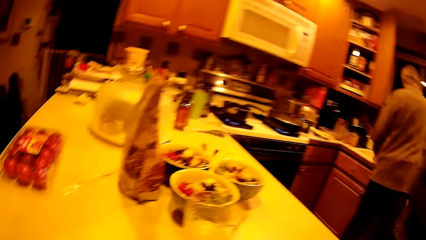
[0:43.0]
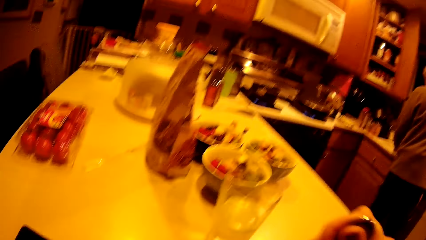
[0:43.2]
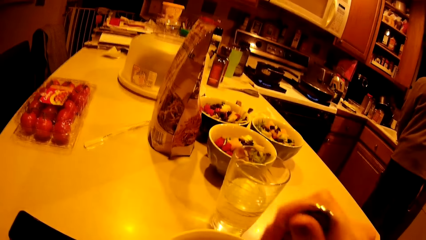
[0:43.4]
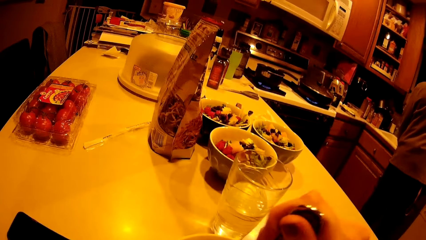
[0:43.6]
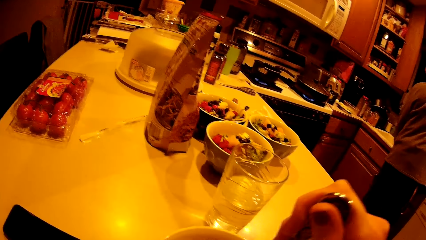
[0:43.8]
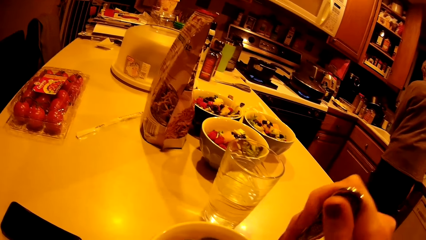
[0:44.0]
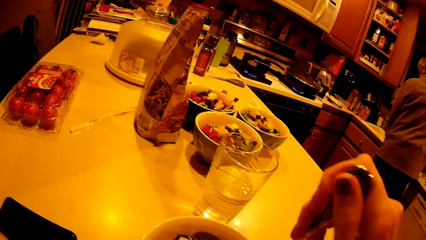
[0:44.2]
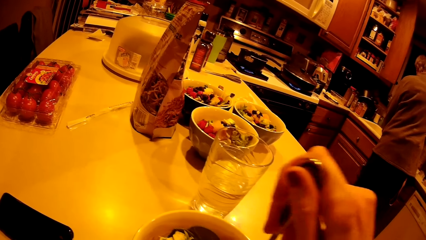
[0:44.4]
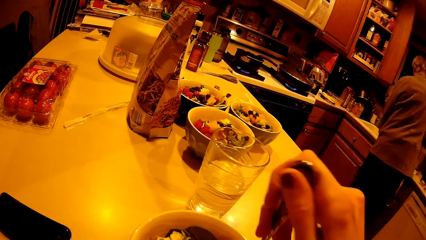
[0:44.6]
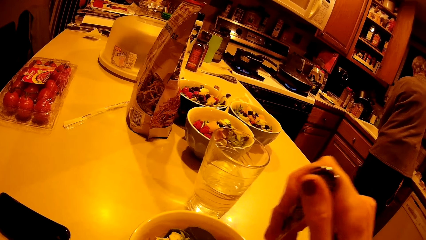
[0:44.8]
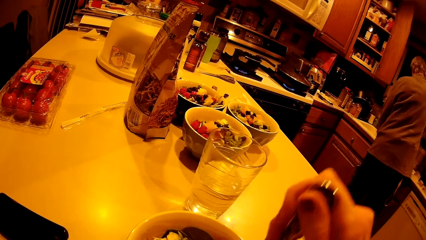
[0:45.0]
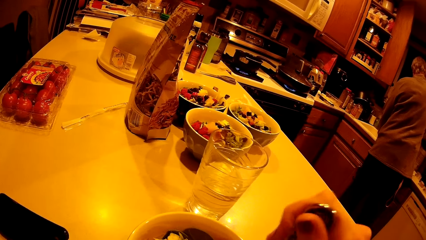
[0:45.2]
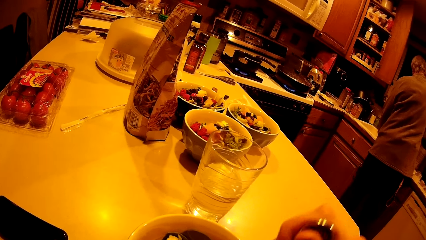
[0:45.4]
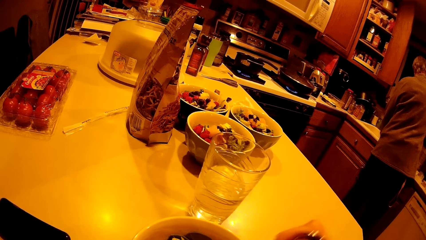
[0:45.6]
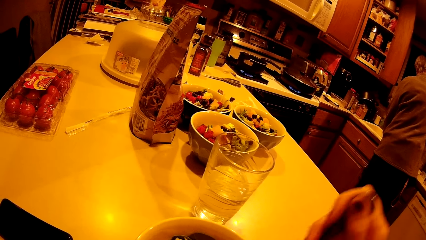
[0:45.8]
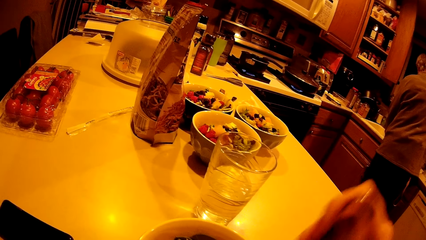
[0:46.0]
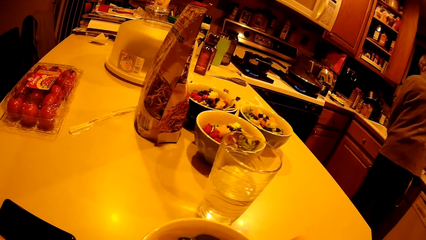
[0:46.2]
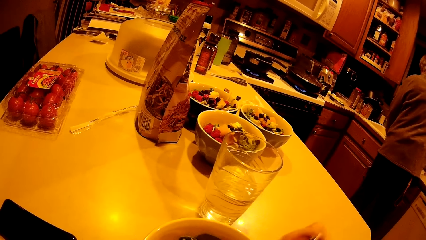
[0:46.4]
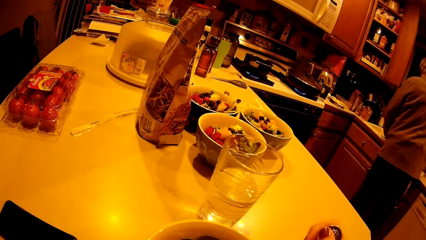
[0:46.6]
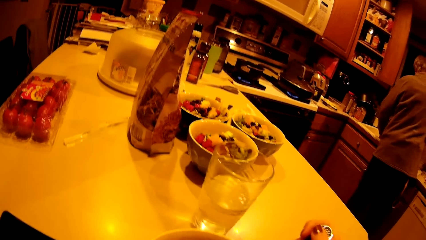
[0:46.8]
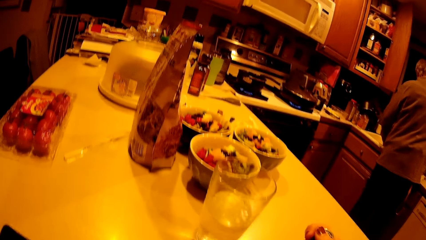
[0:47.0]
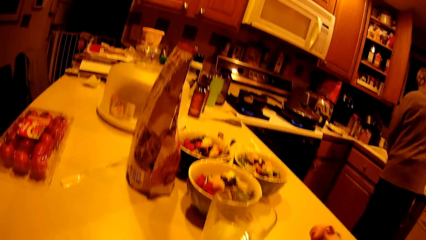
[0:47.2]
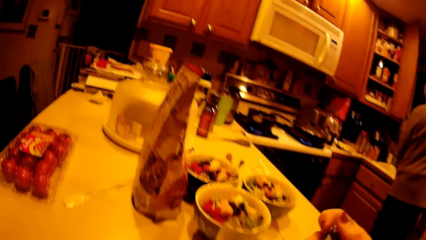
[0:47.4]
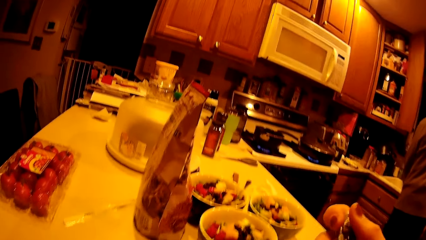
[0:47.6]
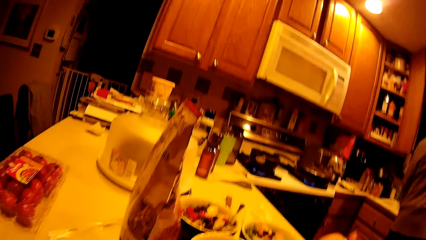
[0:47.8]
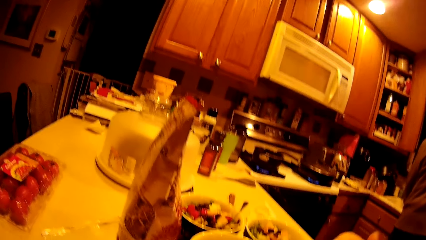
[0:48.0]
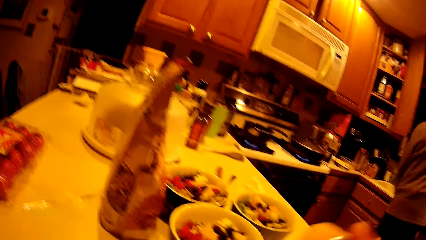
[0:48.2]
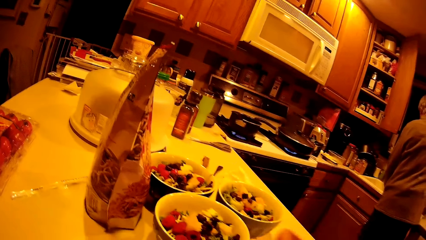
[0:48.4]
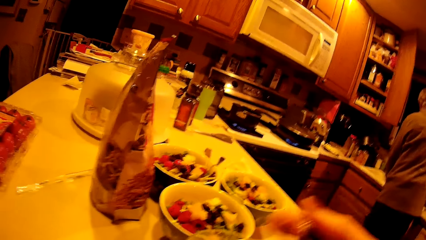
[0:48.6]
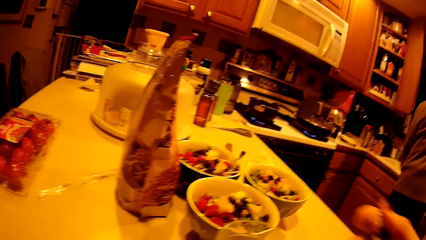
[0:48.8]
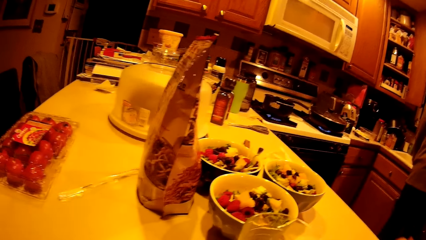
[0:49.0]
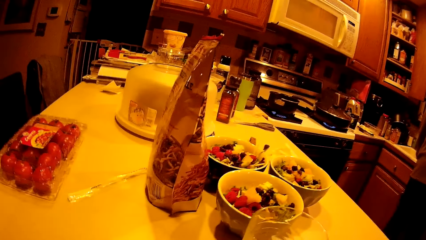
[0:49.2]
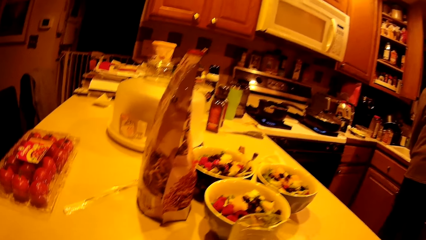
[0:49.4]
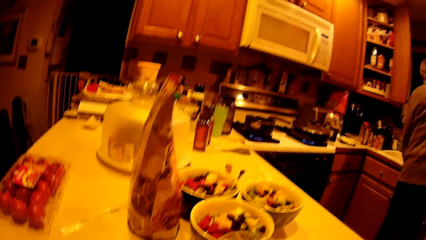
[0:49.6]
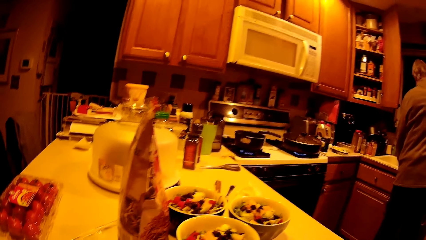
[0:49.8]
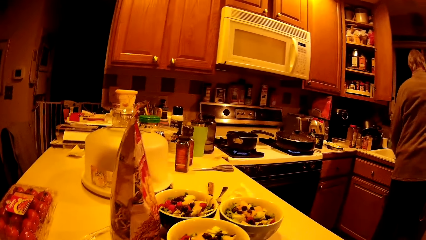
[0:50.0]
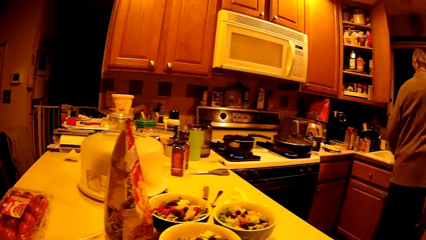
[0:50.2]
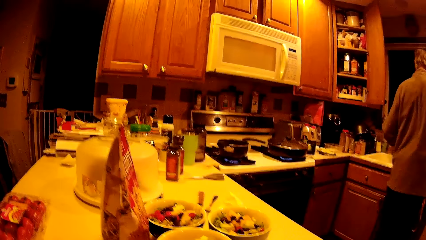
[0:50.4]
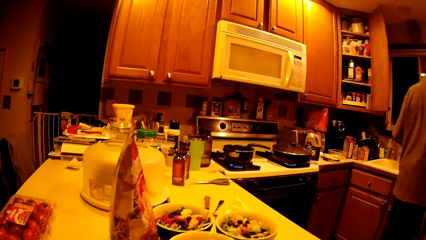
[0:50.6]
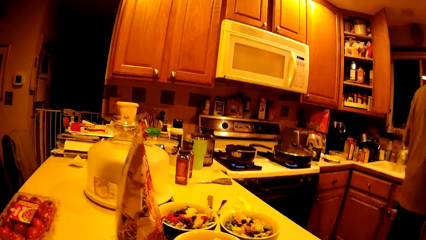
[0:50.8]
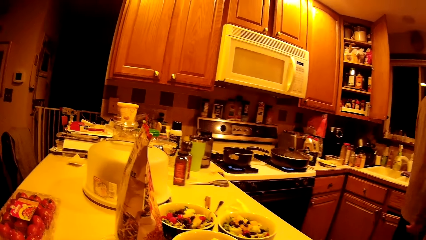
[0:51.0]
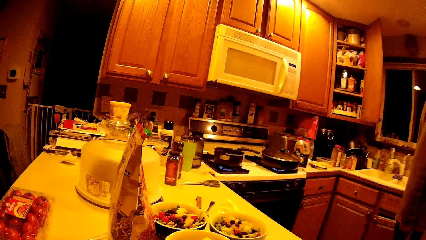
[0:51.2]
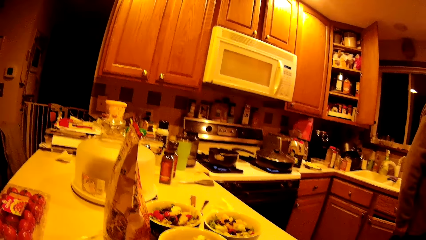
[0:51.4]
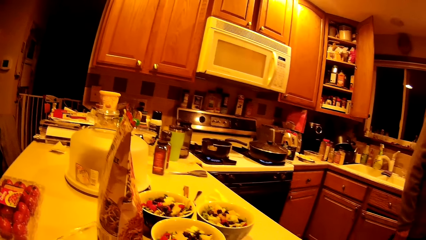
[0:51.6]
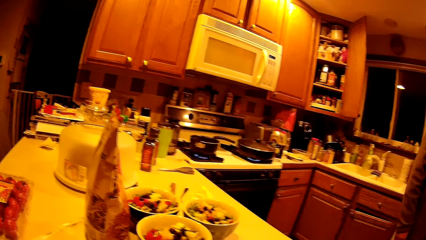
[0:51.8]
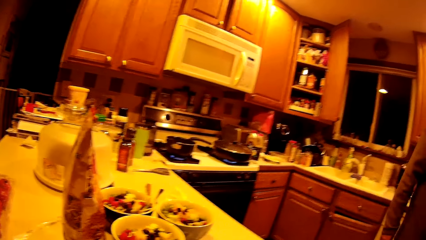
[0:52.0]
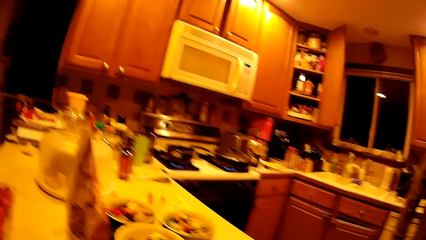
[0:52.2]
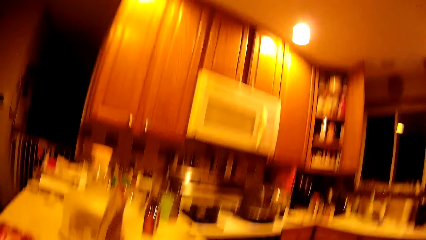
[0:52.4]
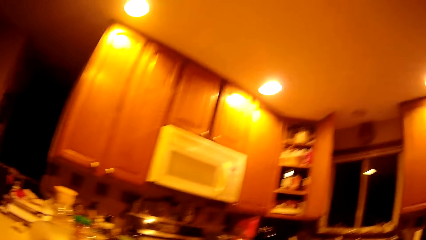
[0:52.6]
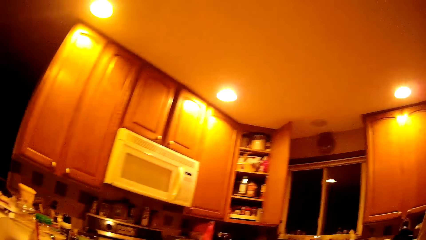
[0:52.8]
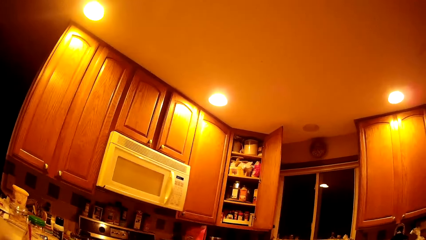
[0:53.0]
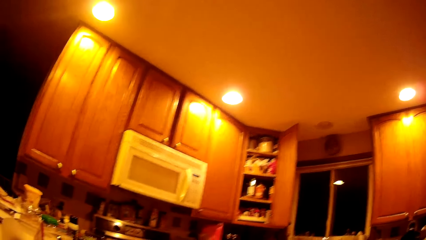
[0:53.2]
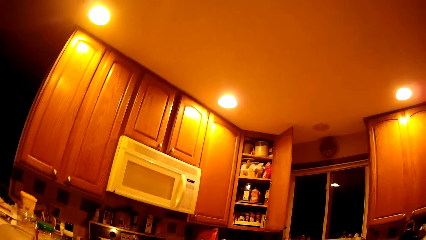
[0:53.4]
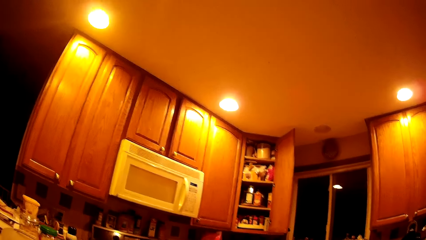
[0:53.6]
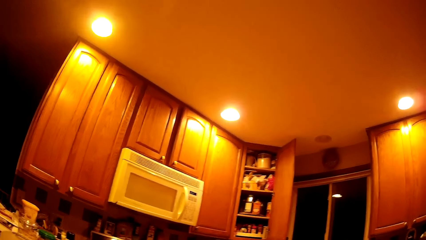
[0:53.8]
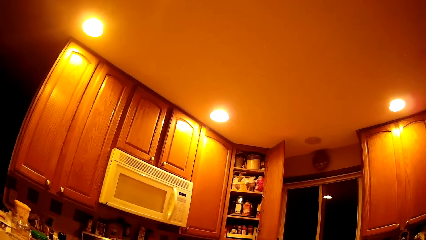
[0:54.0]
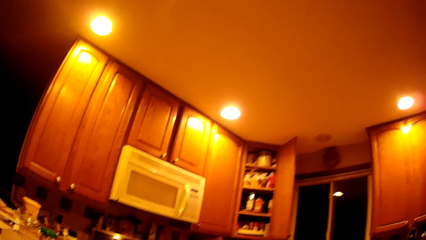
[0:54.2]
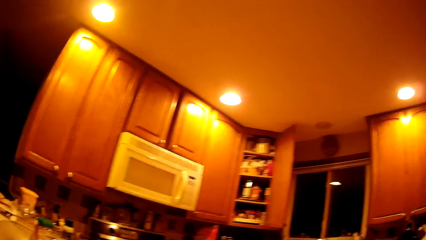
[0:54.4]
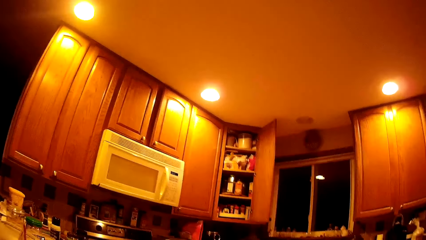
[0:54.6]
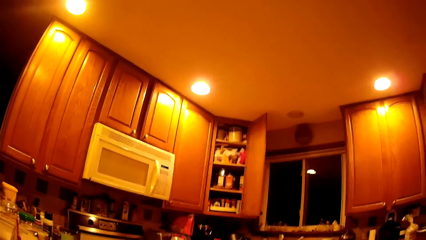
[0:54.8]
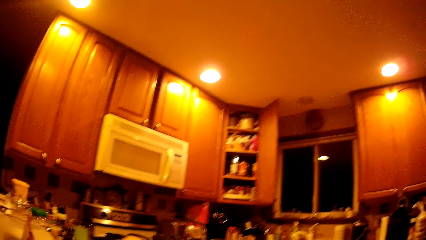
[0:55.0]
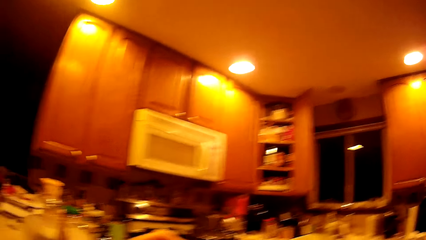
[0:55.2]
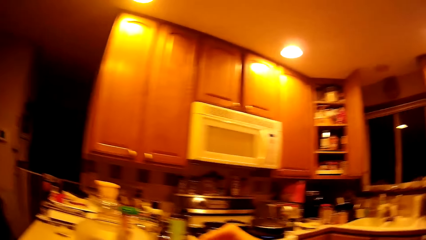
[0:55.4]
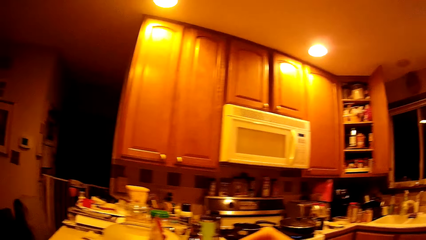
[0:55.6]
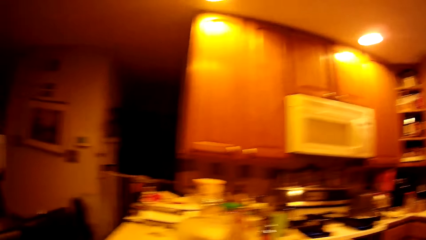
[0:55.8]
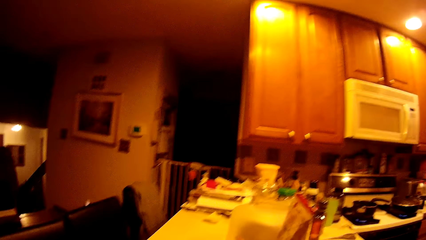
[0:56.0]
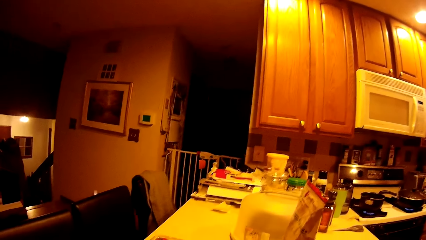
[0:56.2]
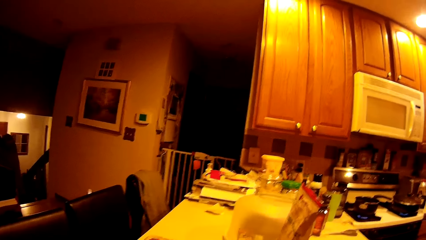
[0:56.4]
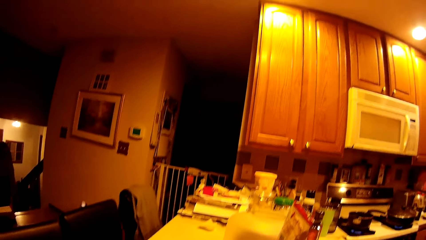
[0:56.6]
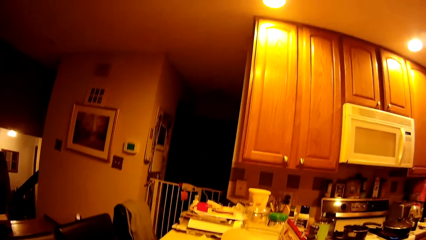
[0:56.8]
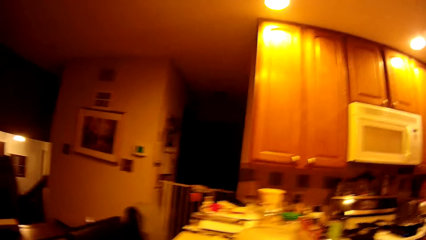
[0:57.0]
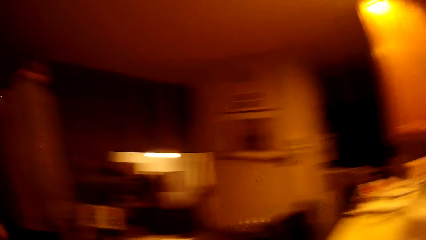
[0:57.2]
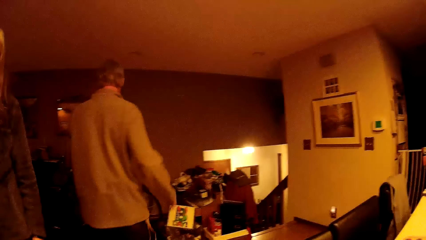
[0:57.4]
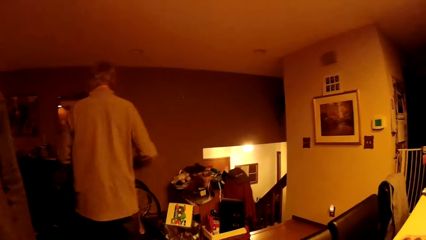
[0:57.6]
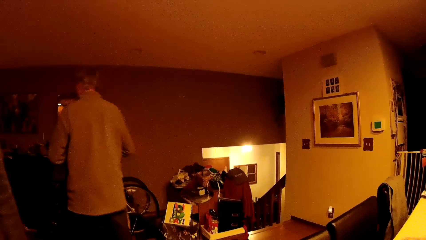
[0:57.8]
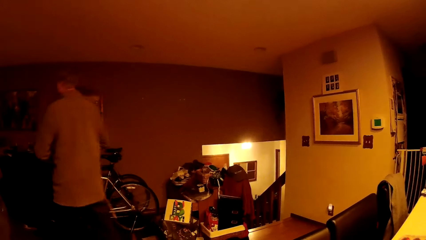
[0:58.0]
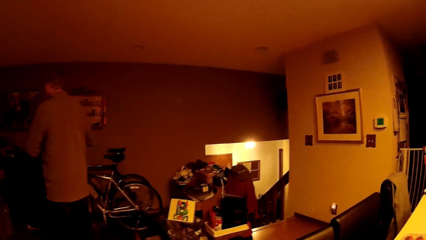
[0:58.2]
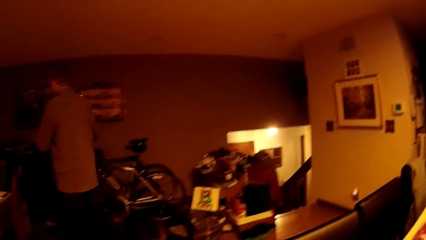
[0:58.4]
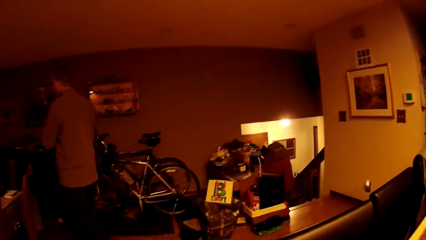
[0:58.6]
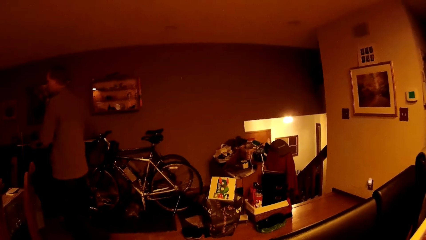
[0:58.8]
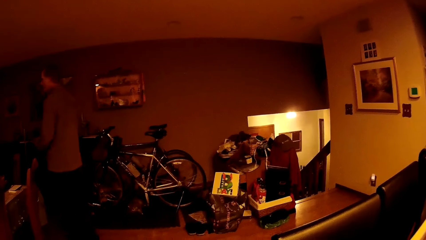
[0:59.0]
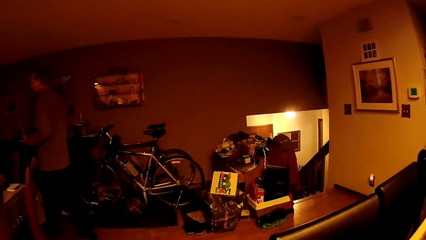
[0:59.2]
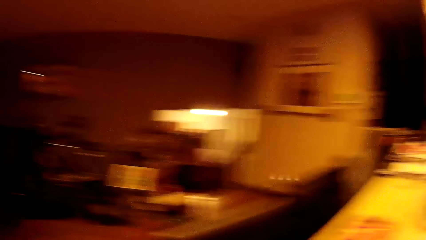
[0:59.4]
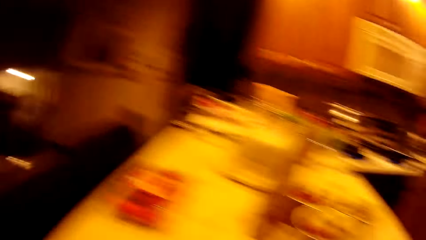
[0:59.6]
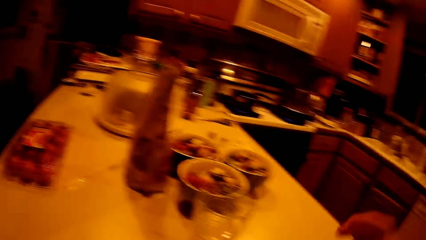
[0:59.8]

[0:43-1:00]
The camera wearer picks up food from a plate on the kitchen cabinet with a fork in her right hand. A person holds a spoon.
